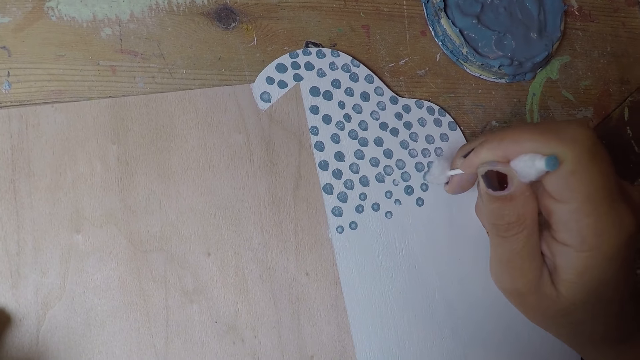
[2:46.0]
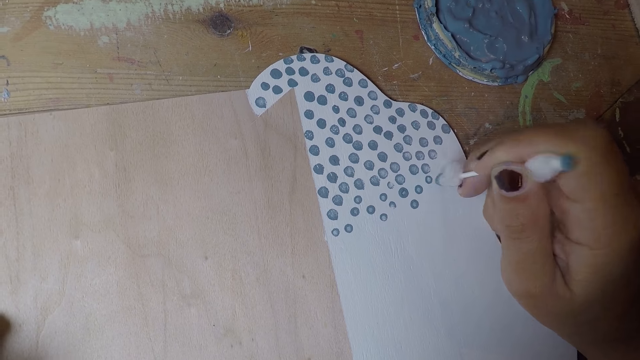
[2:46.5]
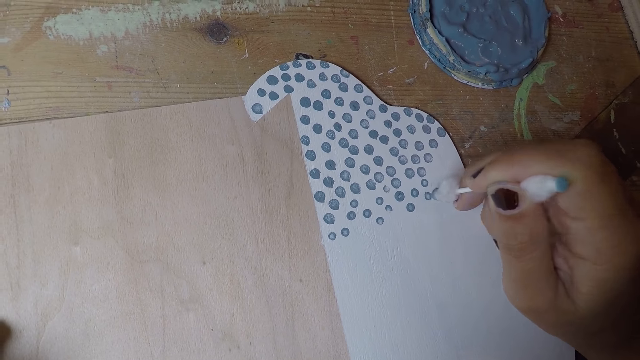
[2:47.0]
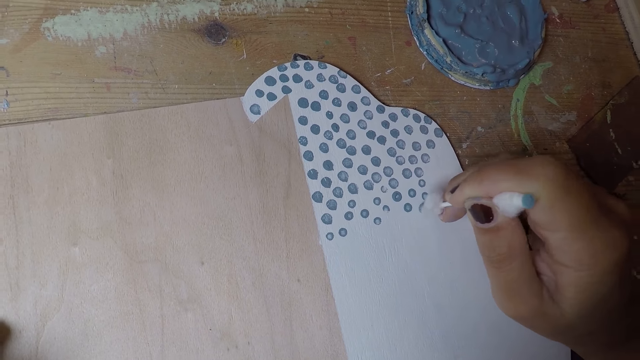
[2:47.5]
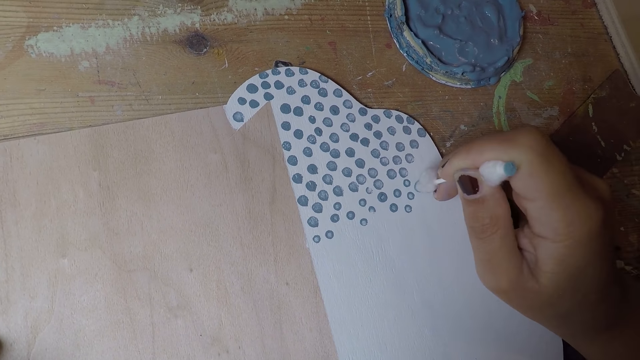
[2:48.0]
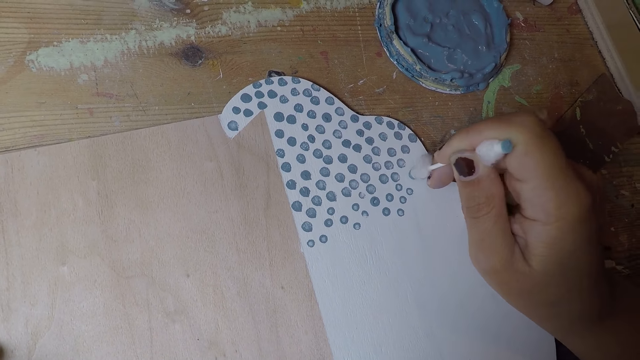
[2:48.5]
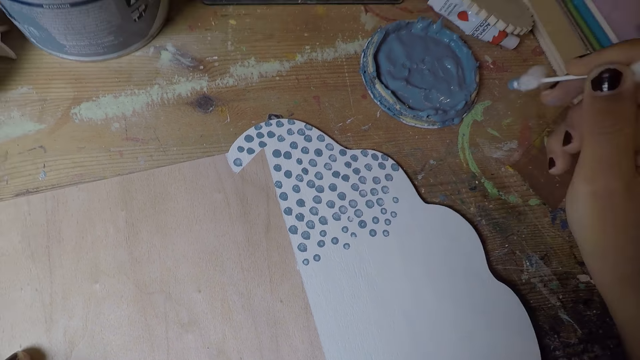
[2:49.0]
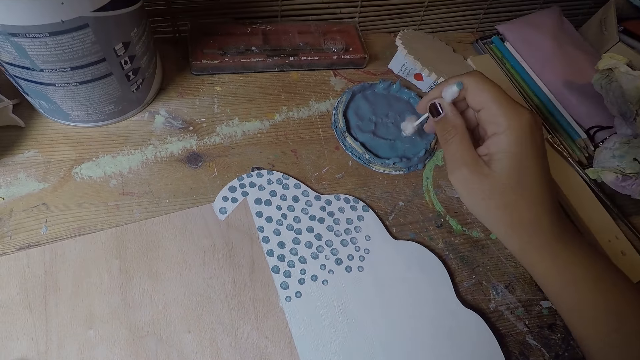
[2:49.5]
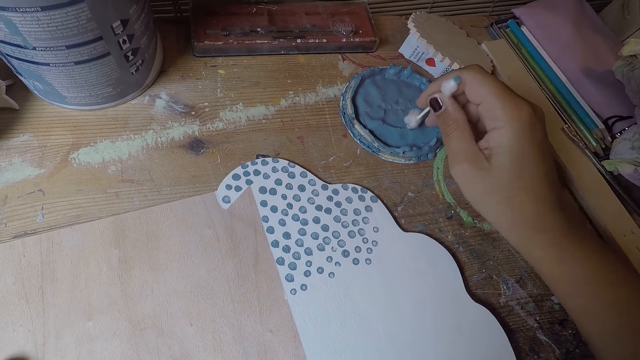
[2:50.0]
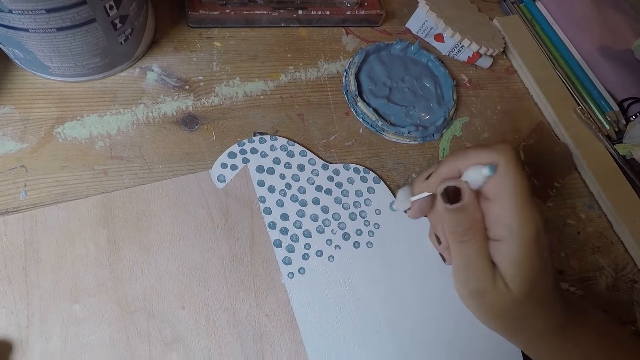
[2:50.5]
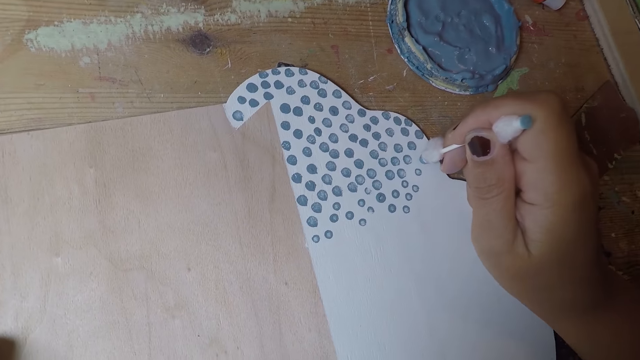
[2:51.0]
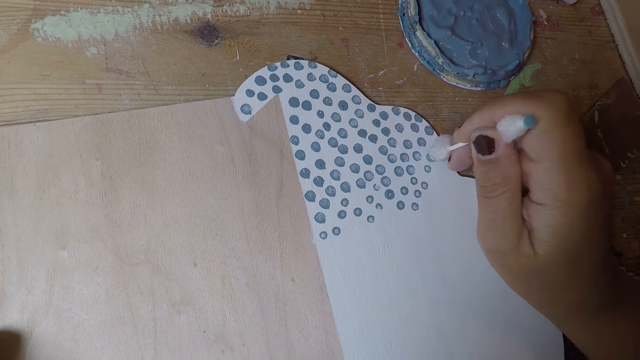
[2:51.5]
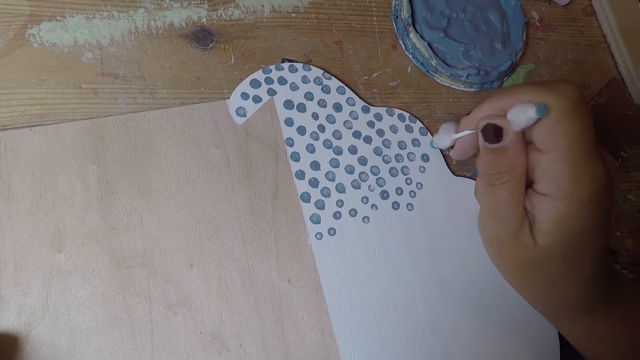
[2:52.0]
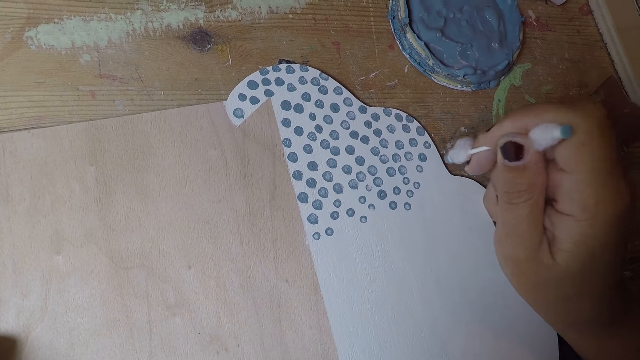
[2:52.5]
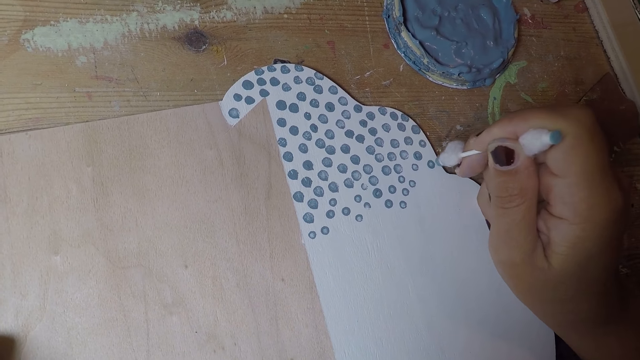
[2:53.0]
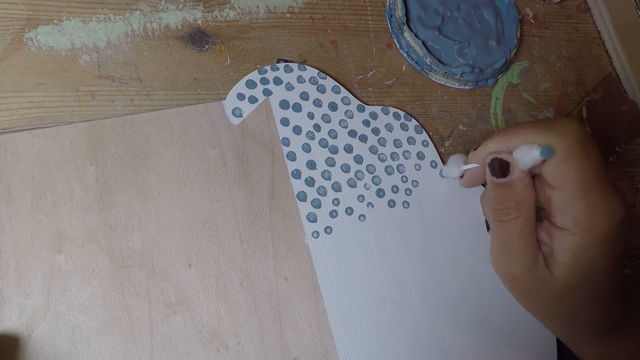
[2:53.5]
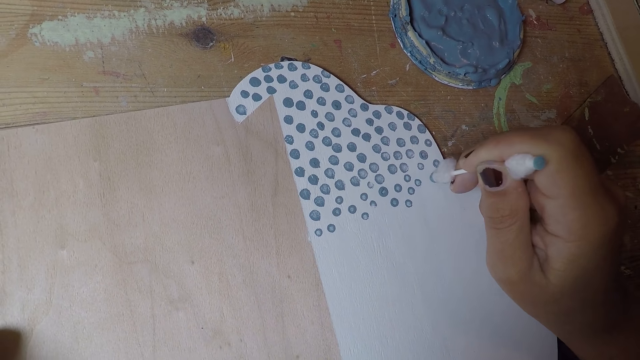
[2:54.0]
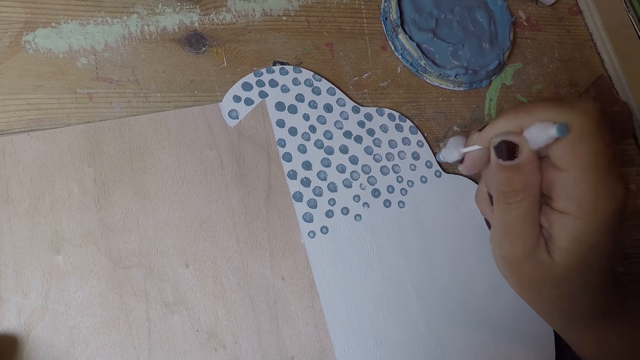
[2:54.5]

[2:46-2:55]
The camera wearer takes paint on the paint cover with the cotton bud in his right hand. He puts dots on the white paper board with the cotton bud in his right hand.

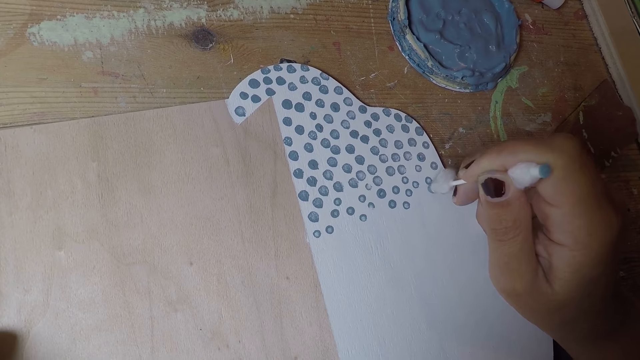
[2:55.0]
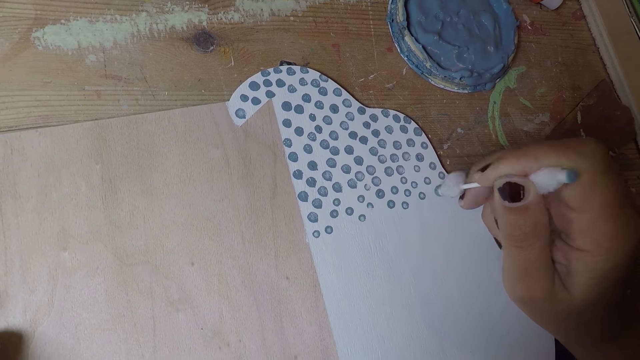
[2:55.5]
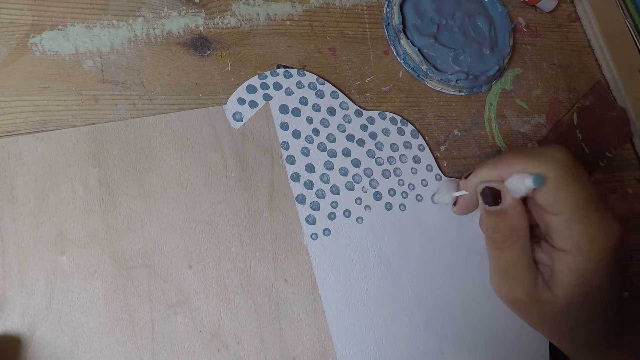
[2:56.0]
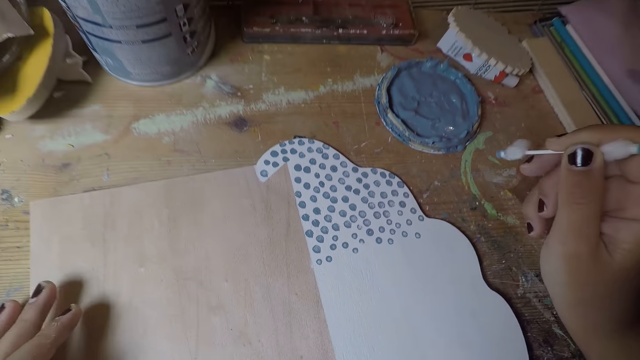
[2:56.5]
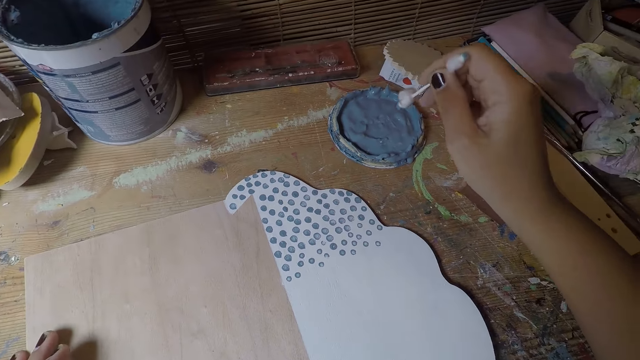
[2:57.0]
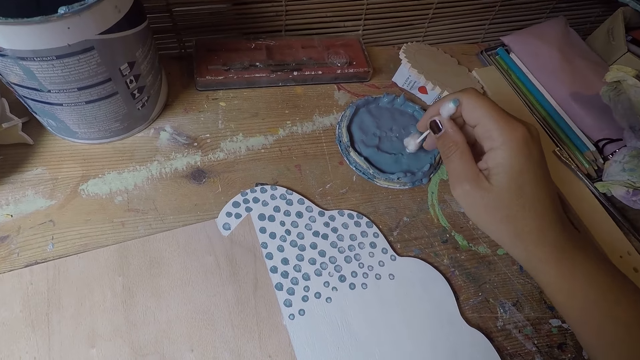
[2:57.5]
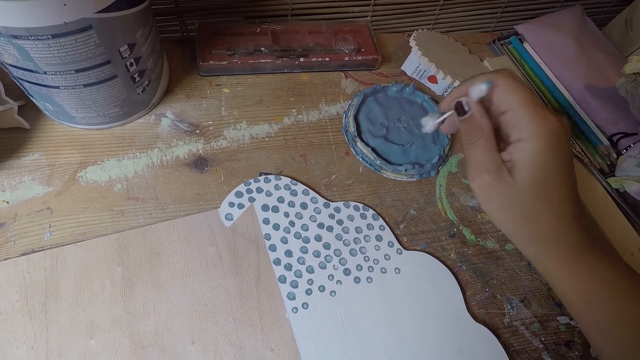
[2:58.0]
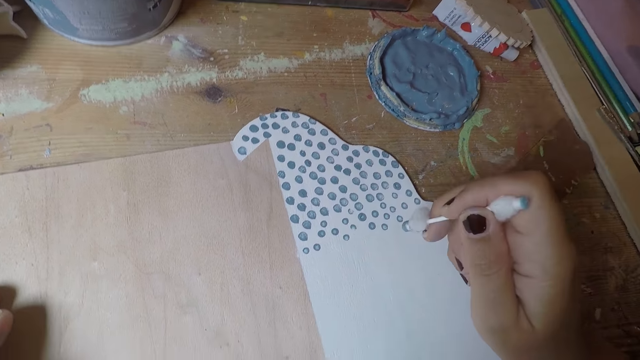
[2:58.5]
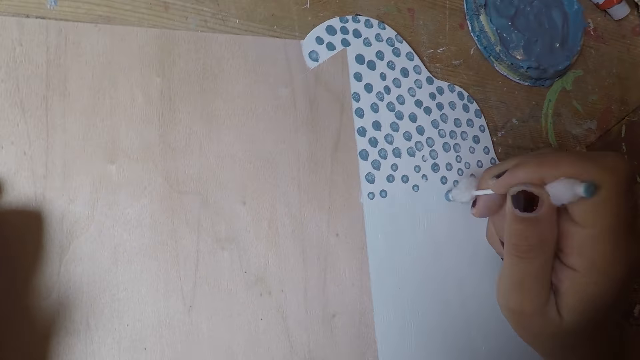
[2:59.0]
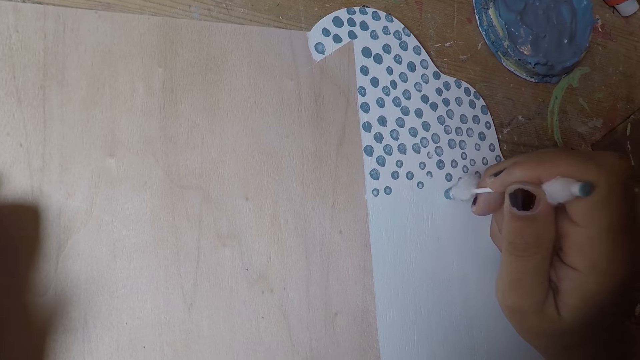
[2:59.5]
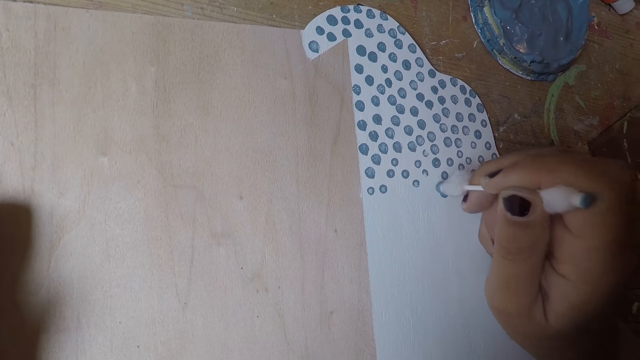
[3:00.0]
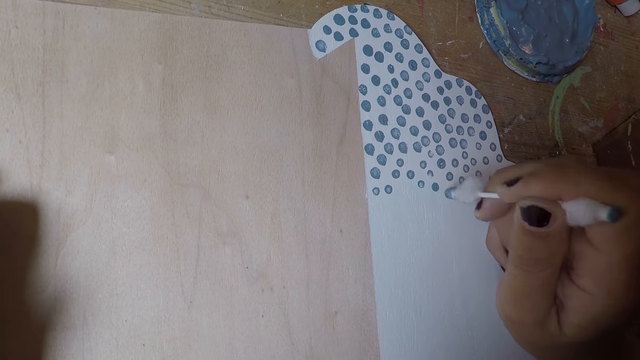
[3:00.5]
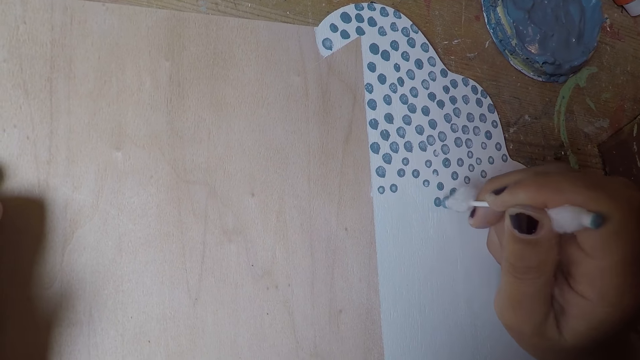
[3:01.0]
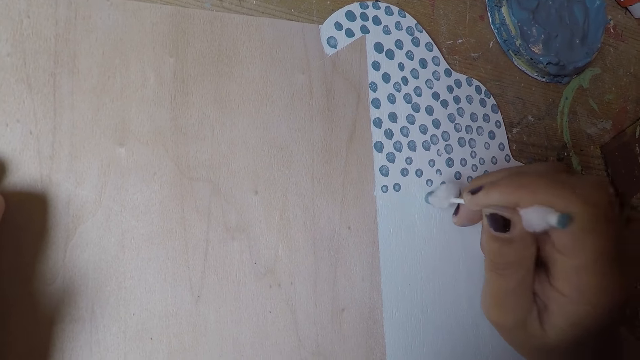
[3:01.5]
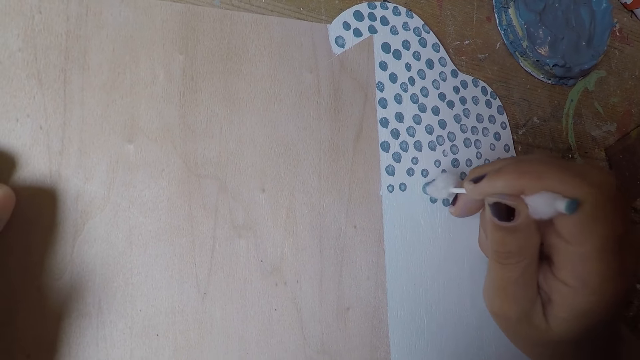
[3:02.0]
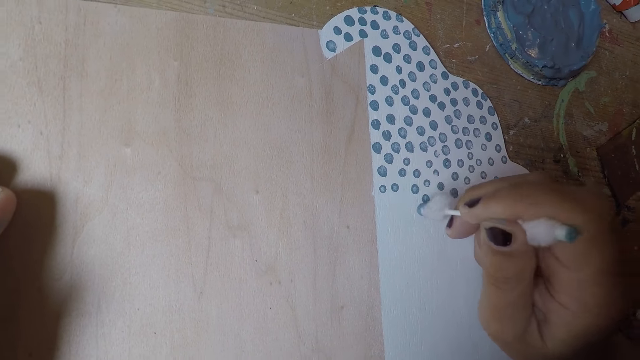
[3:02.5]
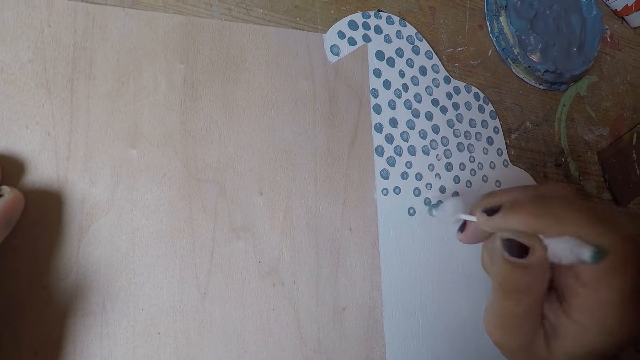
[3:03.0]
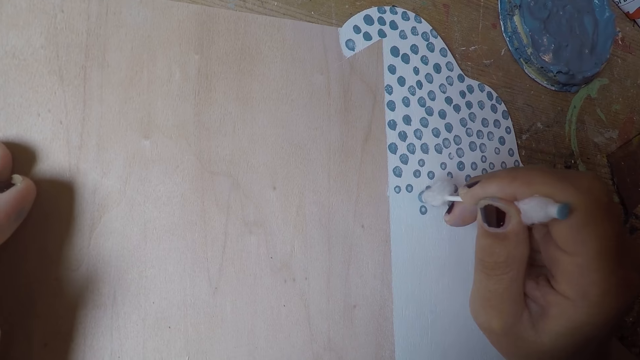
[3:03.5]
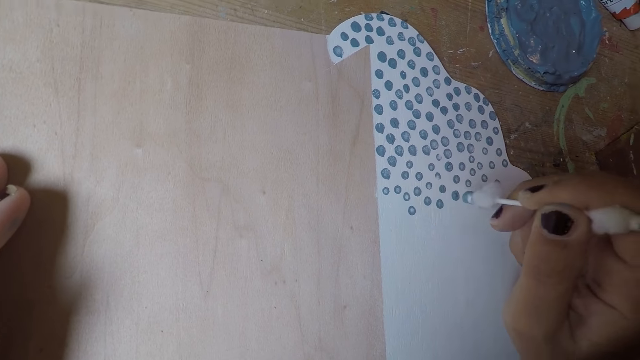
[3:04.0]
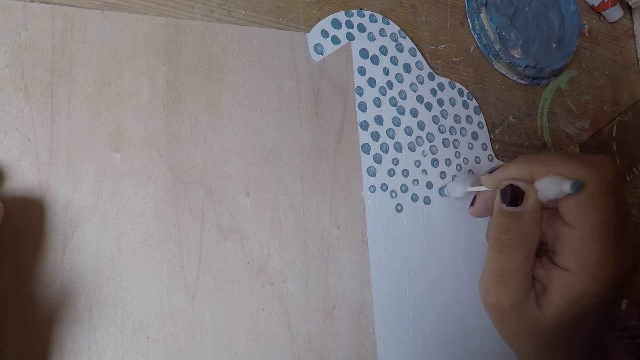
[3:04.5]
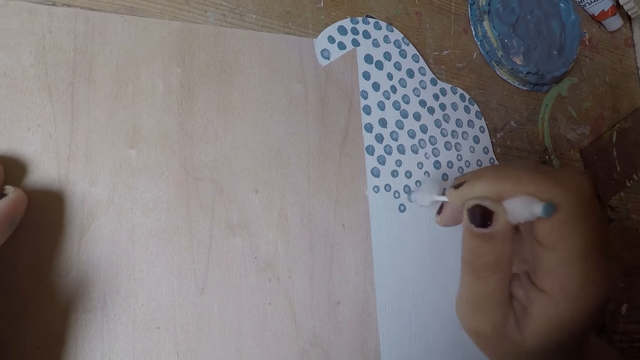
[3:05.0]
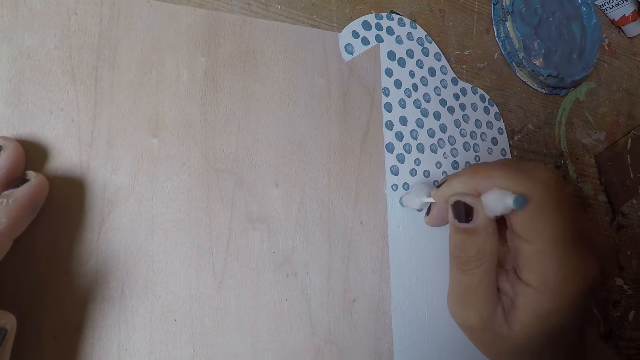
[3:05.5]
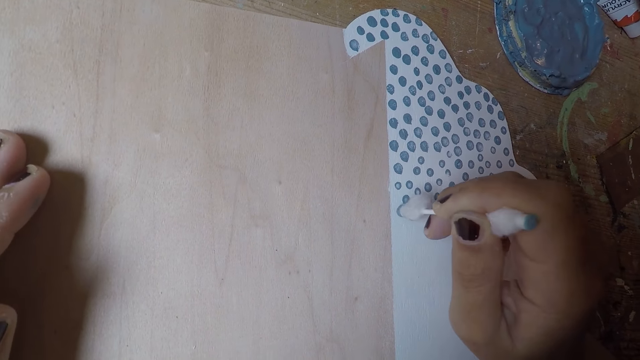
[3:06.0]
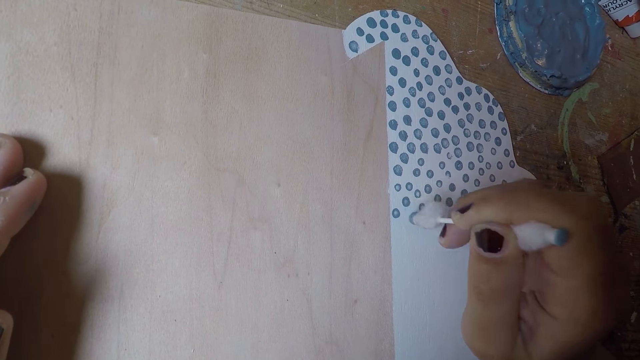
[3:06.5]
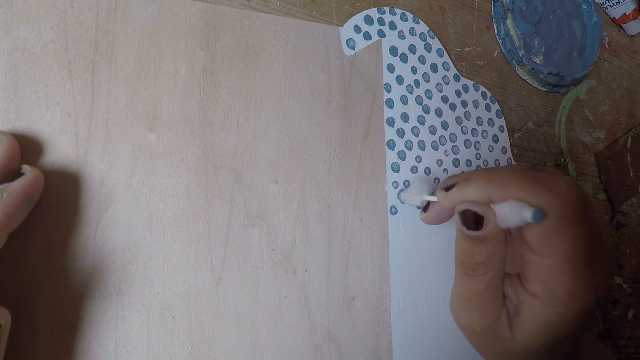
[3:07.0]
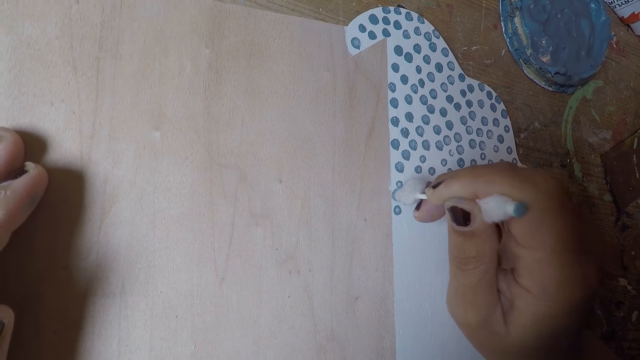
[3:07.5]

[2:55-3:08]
The camera wearer takes paint on the paint cover with the cotton bud in his right hand. He puts dots on the white paper board with the cotton bud in his right hand.
